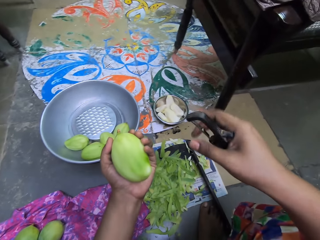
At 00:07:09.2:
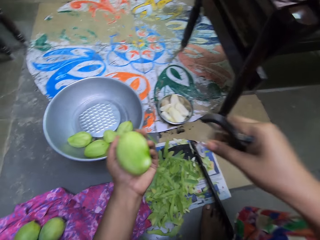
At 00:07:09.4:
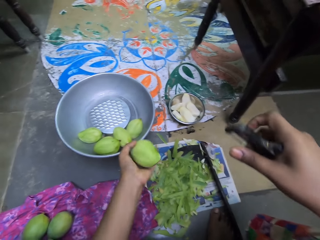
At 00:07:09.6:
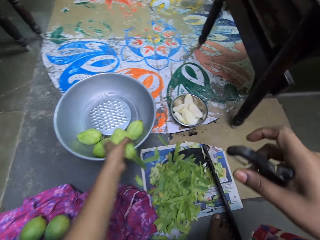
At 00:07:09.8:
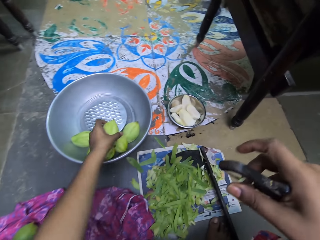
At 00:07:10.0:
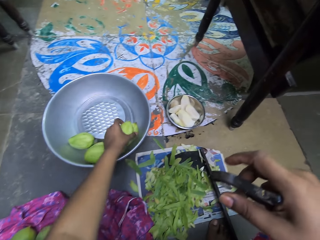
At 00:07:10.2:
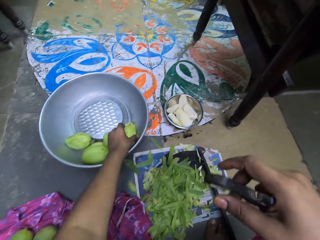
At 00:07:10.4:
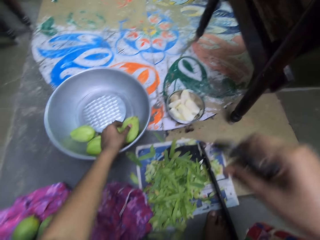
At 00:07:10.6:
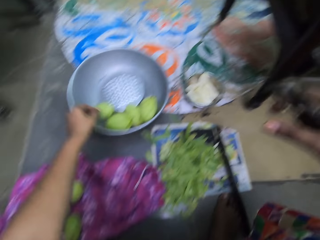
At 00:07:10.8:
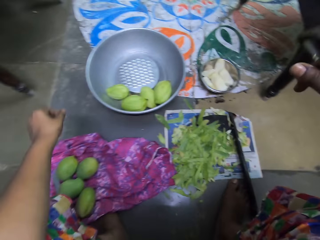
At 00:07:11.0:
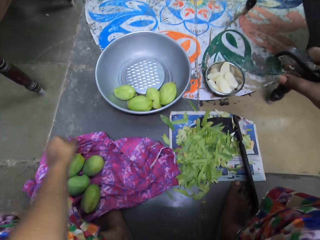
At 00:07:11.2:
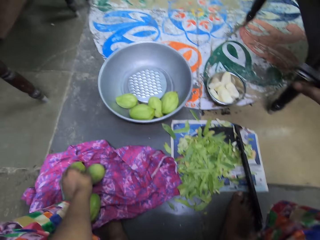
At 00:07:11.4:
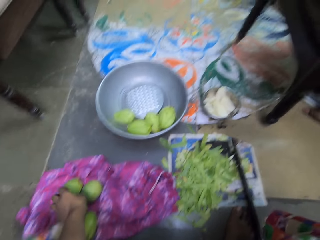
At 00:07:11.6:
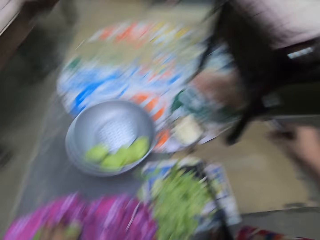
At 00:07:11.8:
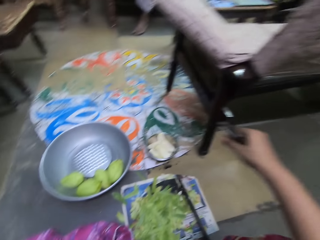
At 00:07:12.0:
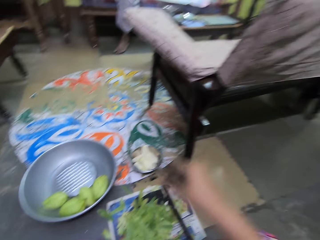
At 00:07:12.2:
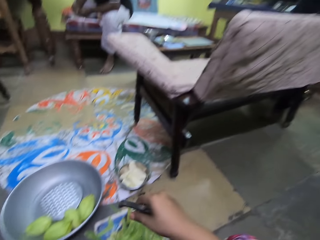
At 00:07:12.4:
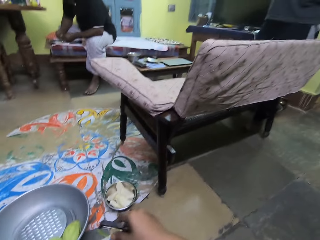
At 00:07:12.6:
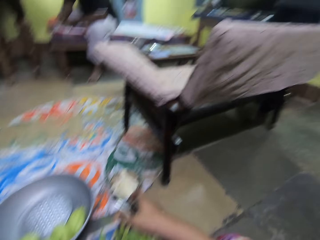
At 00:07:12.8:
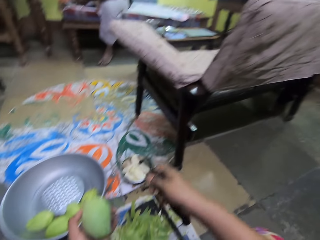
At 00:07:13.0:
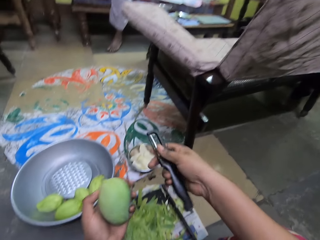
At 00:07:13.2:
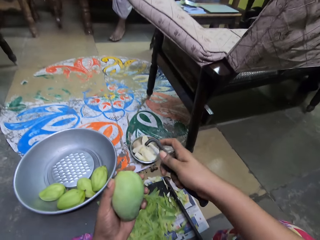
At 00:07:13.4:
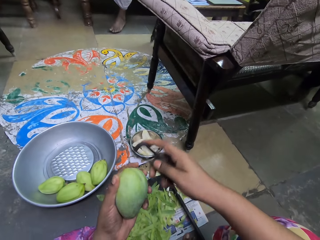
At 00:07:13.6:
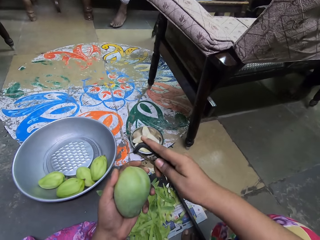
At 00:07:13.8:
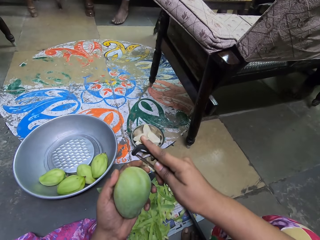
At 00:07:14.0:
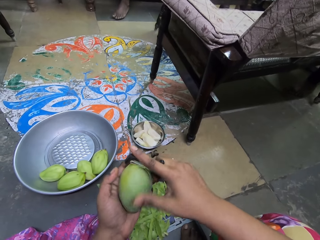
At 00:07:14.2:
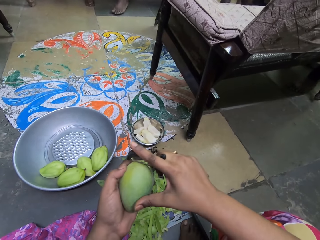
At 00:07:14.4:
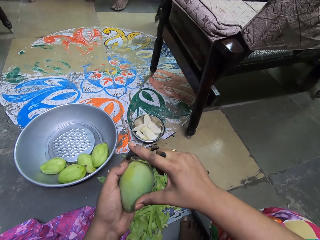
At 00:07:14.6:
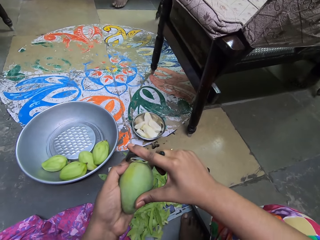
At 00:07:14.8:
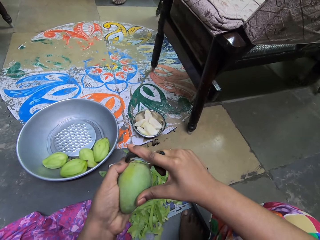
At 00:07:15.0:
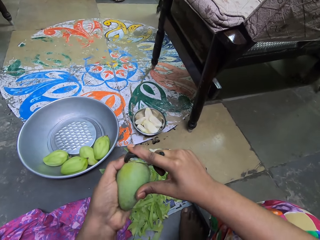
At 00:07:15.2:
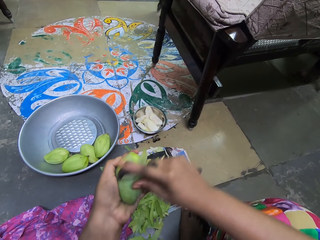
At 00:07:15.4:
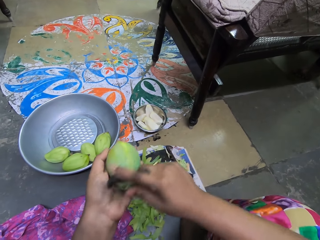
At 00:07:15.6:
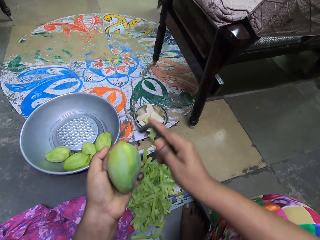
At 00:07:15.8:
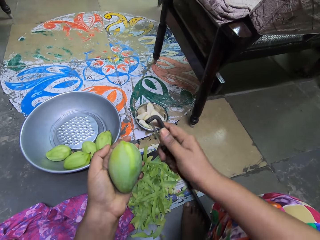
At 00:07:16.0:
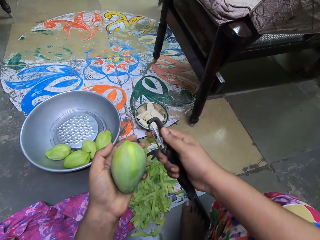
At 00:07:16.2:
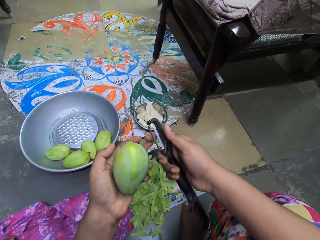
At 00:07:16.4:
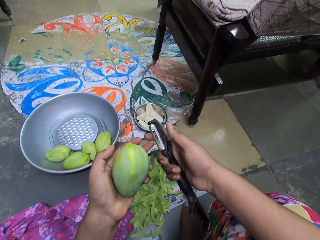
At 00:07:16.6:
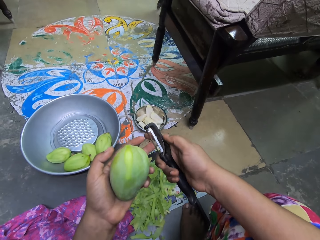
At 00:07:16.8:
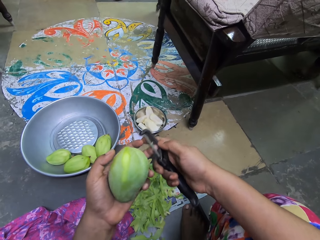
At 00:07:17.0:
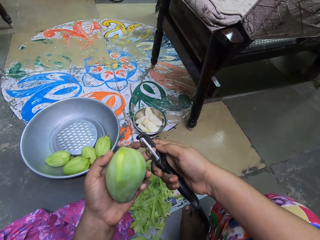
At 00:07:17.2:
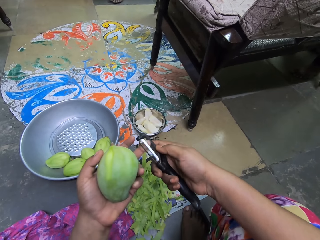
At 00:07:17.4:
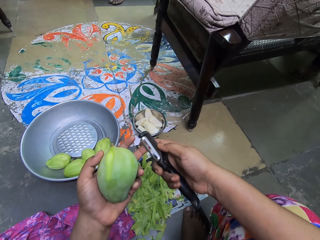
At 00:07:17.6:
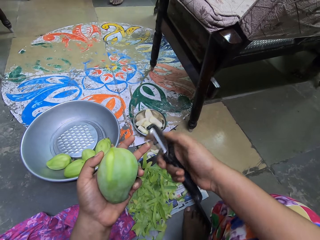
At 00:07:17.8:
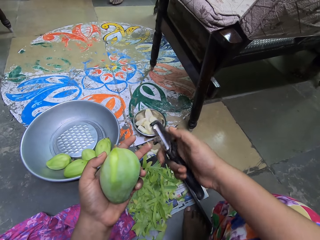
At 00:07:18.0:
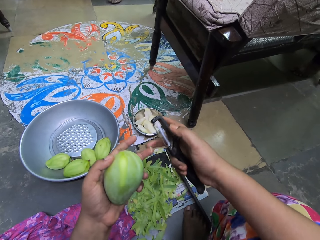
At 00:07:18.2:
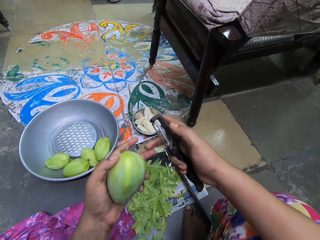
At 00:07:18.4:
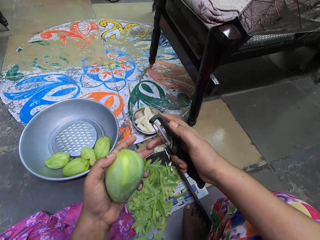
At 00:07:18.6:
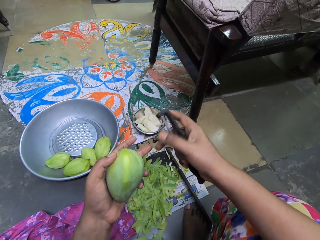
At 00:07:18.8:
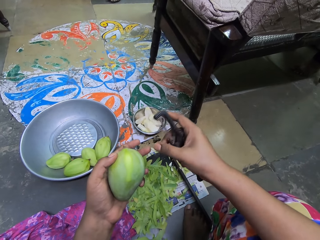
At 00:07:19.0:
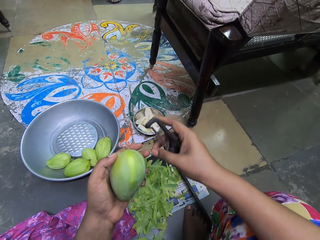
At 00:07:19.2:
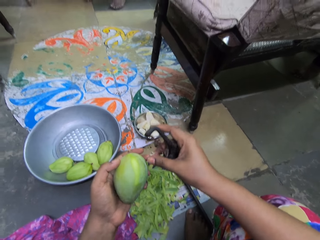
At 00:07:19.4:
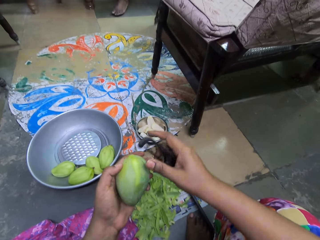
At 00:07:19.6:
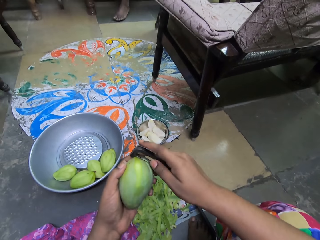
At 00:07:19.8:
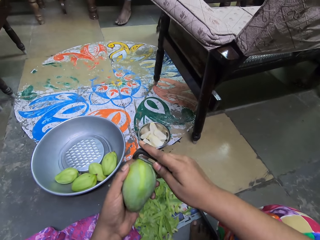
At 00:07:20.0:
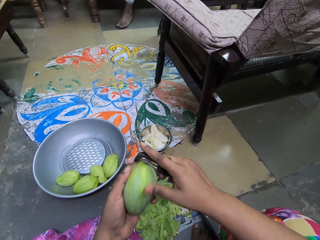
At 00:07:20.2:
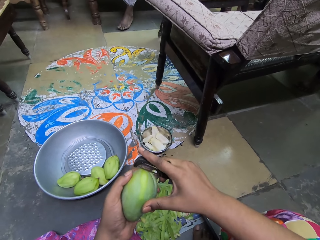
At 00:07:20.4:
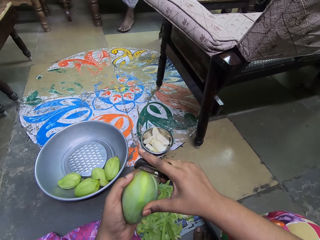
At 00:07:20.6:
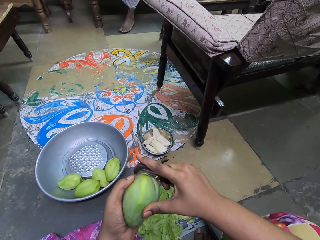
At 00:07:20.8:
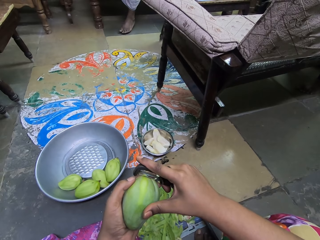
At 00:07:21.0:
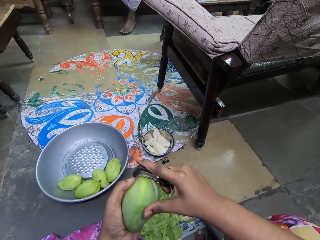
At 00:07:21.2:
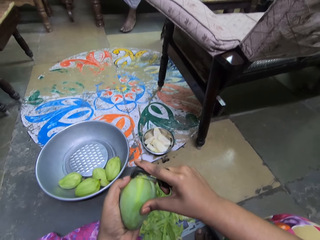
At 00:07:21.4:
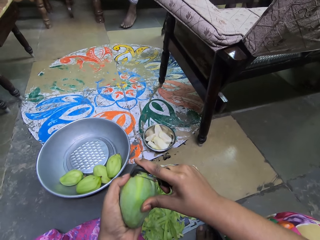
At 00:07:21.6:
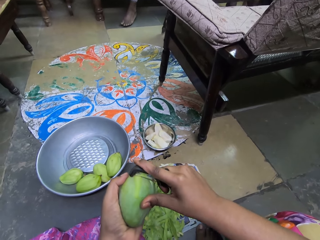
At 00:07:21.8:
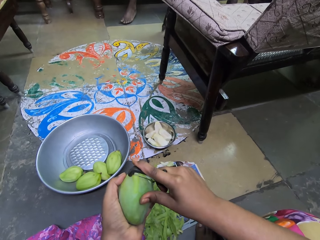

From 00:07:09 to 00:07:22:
The camera wearer rubs her right hand together. She places the unripe mango in a bowl on the floor with her left hand. She picks an unripe mango from the piece of cloth on the floor with her left hand. She interacts with a woman and a man. She peels the unripe mango in her left hand with the fruit peeler in her right hand. The woman interacts with the man. The camera wearer wipes the blade of the fruit peeler in her right hand with her left hand. She peels the unripe mango in her left hand with the fruit peeler in her right hand.

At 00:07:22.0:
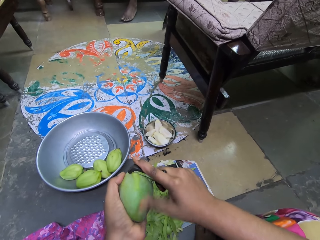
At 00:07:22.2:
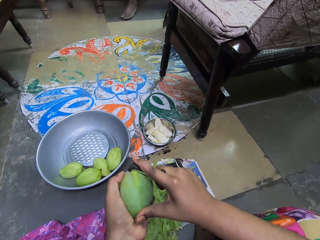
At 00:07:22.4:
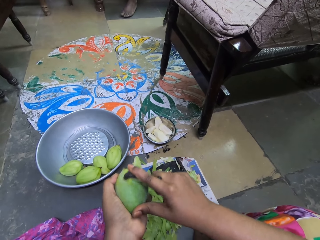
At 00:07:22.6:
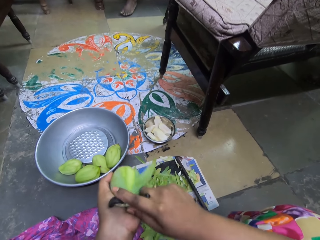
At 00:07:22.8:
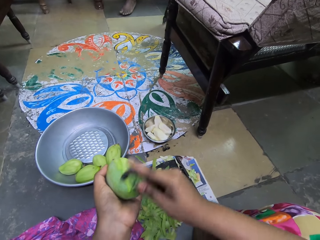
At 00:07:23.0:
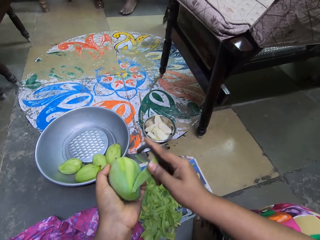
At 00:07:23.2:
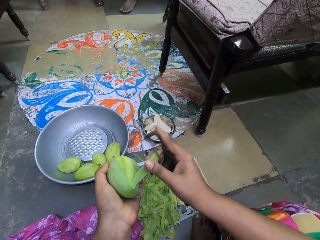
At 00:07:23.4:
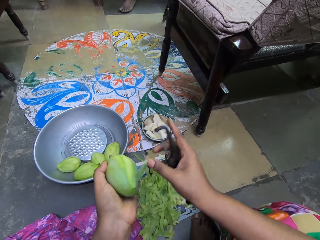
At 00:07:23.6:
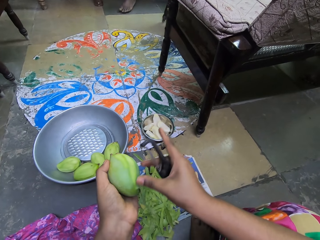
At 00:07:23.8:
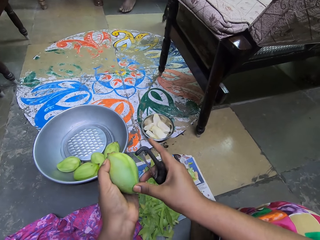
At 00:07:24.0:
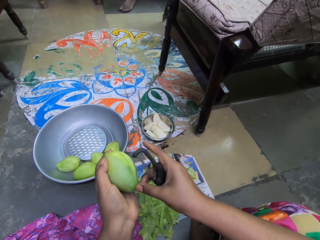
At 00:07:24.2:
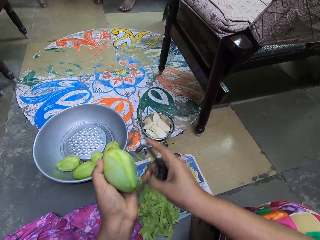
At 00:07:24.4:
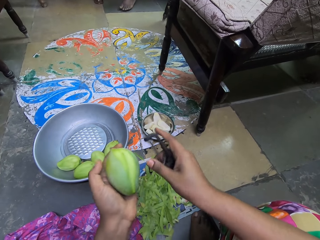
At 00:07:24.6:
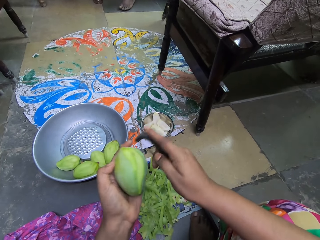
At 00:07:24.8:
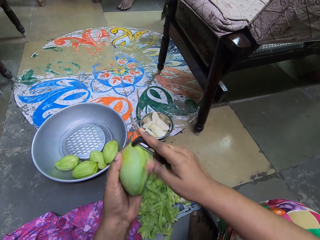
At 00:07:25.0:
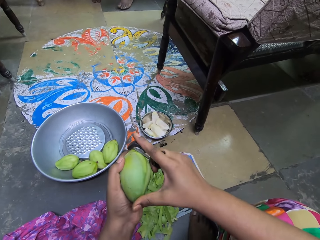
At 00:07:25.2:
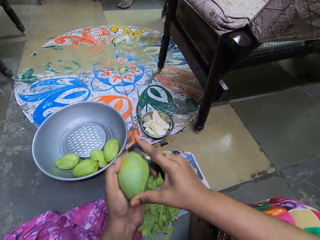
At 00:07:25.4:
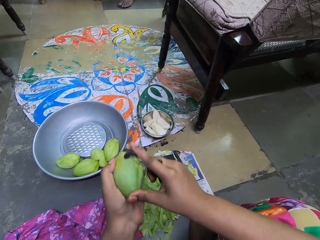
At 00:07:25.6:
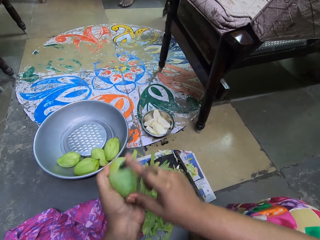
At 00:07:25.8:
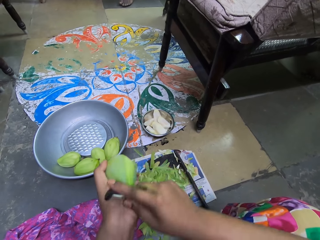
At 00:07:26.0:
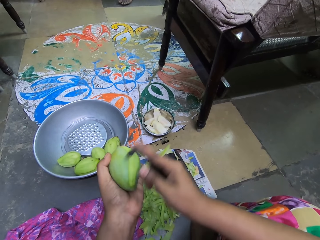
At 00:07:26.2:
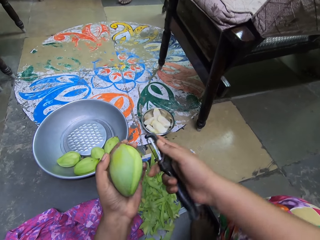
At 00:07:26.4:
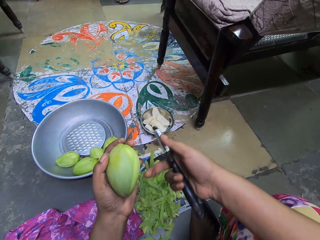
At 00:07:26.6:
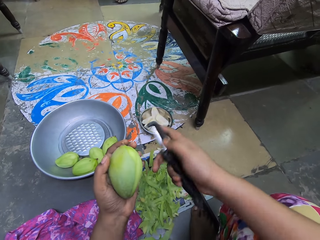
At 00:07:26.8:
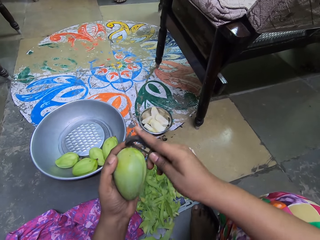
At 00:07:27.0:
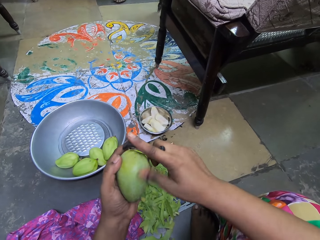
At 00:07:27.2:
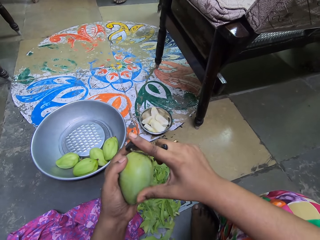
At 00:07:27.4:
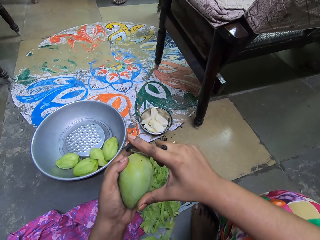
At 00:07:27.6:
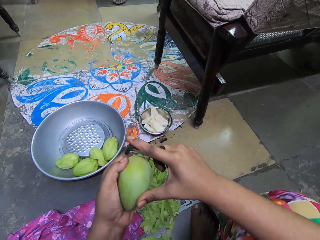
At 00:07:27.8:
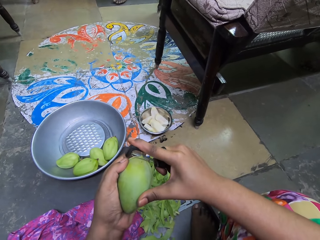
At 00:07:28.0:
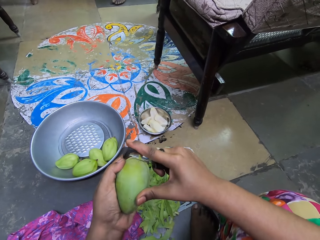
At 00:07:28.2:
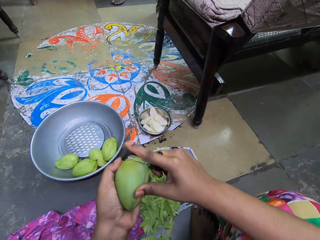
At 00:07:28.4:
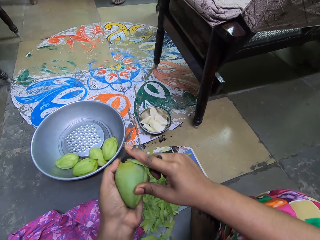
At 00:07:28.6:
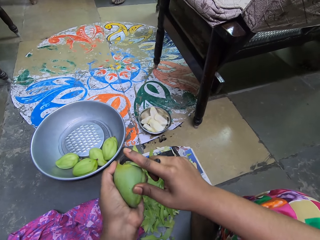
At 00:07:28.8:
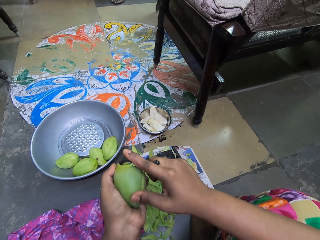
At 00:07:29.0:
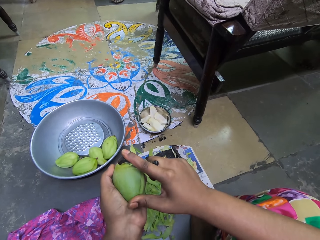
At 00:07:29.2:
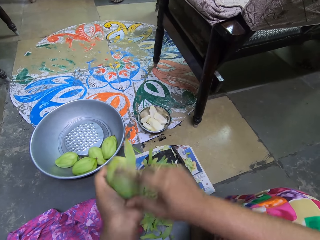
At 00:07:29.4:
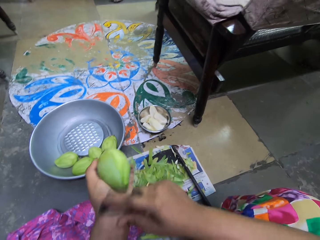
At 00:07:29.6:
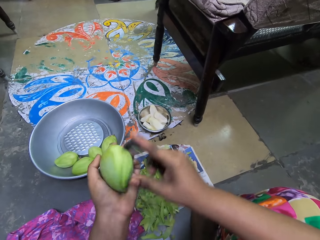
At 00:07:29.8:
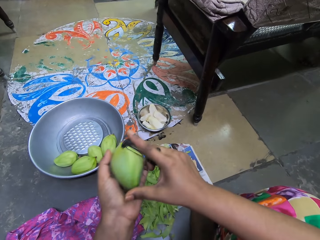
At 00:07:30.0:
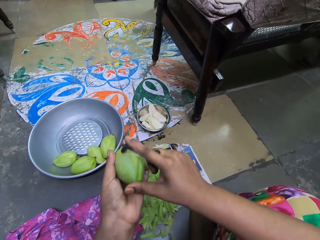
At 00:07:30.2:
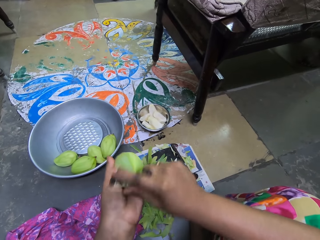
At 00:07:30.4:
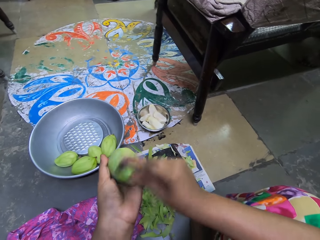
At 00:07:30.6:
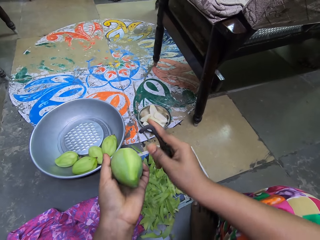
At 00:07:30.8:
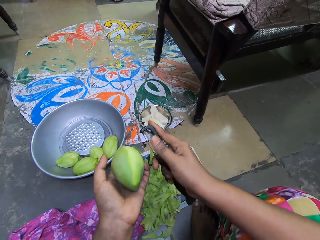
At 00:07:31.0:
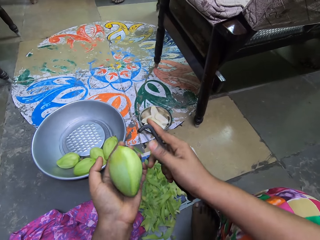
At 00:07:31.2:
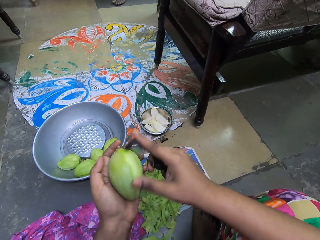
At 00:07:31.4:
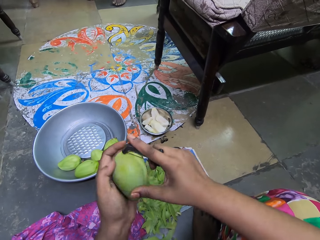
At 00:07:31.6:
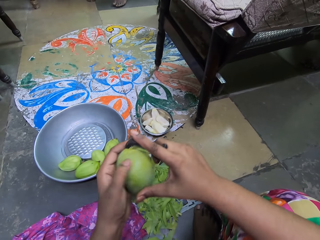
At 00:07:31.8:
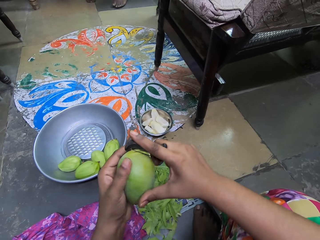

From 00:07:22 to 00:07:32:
The camera wearer picks a peel from the unripe mango with her right hand. She drops the peel on the newspaper with her right hand. She peels the unripe mango in her left hand with the fruit peeler in her right hand. She throws a peel on the newspaper with her right hand. She peels the unripe mango in her left hand with the fruit peeler in her right hand.
